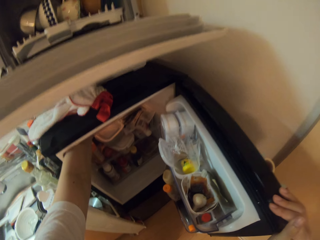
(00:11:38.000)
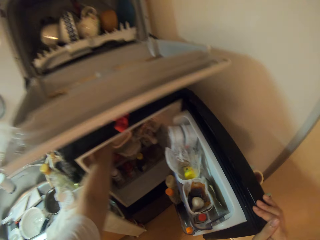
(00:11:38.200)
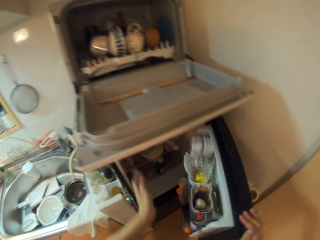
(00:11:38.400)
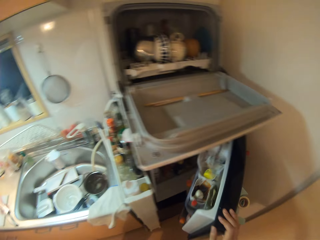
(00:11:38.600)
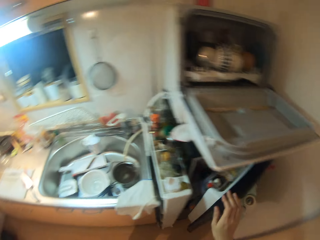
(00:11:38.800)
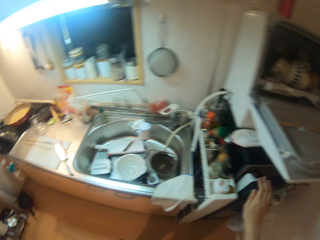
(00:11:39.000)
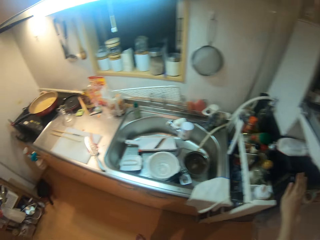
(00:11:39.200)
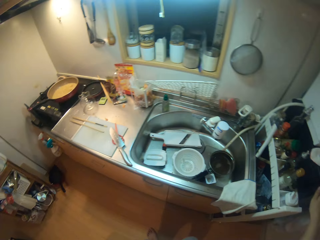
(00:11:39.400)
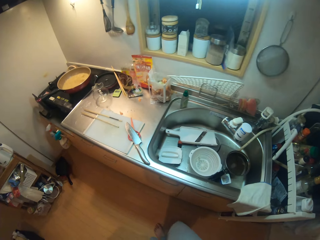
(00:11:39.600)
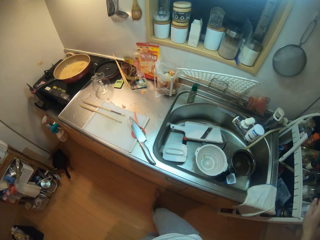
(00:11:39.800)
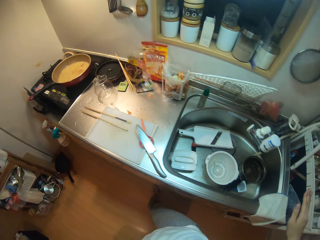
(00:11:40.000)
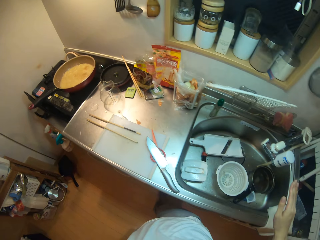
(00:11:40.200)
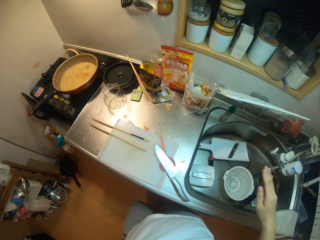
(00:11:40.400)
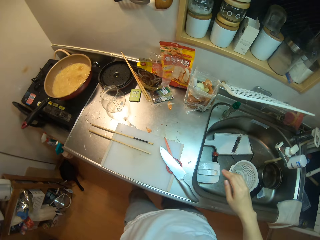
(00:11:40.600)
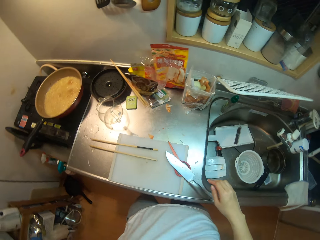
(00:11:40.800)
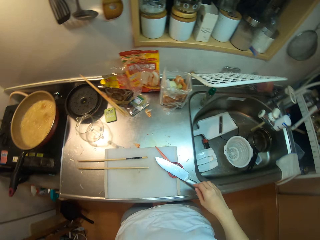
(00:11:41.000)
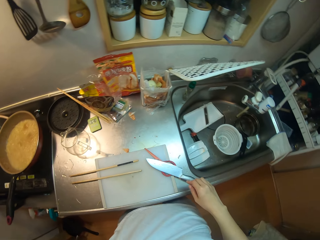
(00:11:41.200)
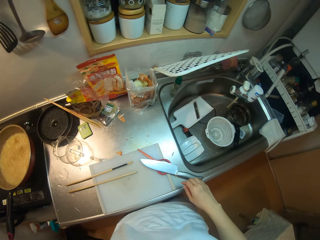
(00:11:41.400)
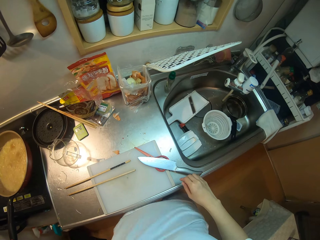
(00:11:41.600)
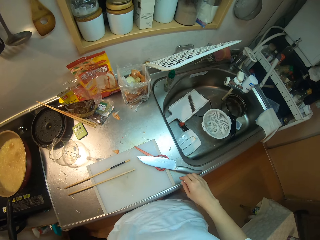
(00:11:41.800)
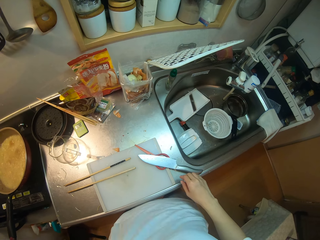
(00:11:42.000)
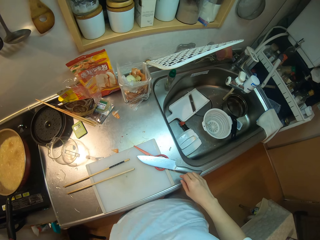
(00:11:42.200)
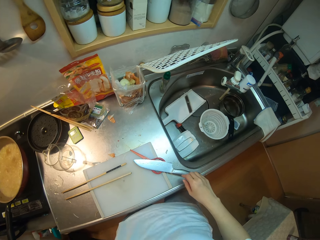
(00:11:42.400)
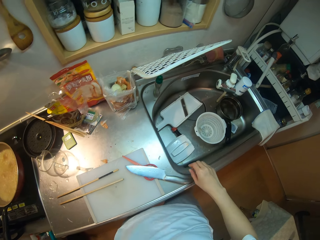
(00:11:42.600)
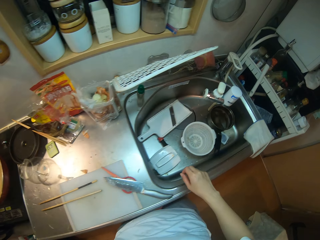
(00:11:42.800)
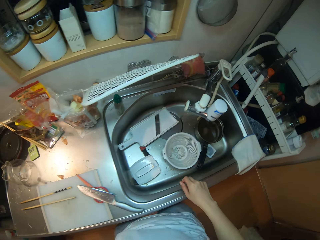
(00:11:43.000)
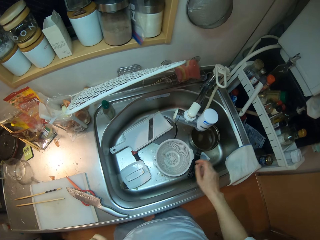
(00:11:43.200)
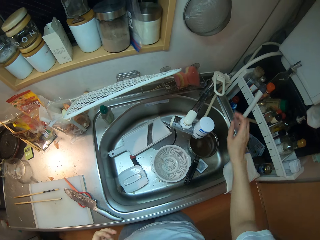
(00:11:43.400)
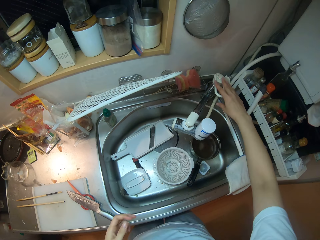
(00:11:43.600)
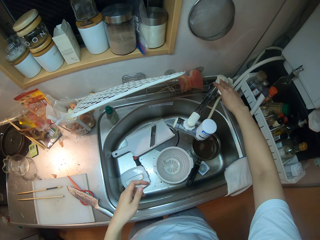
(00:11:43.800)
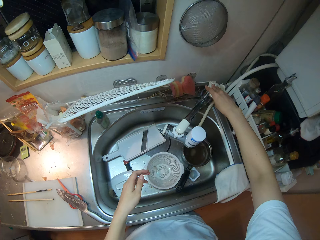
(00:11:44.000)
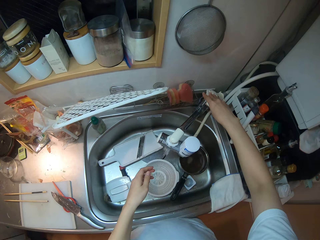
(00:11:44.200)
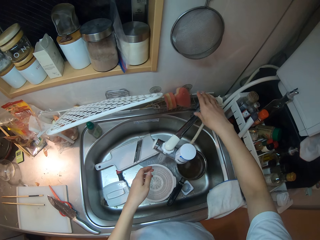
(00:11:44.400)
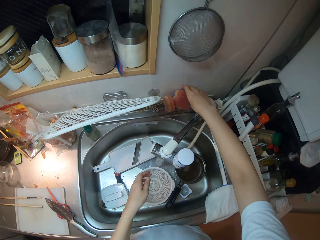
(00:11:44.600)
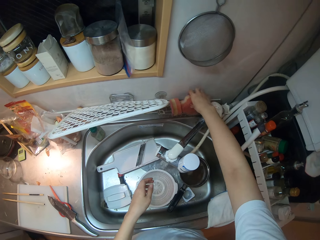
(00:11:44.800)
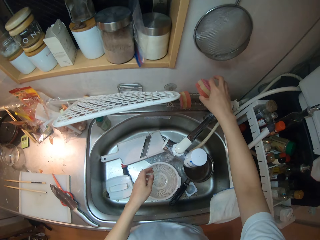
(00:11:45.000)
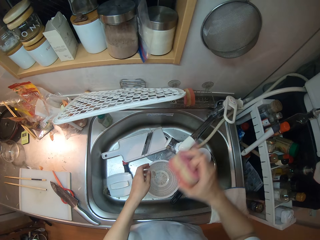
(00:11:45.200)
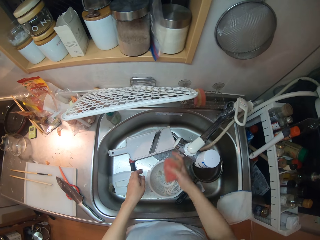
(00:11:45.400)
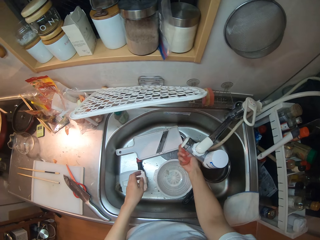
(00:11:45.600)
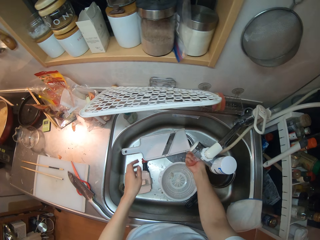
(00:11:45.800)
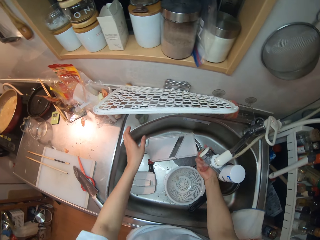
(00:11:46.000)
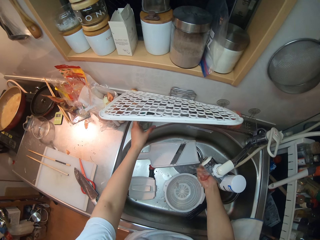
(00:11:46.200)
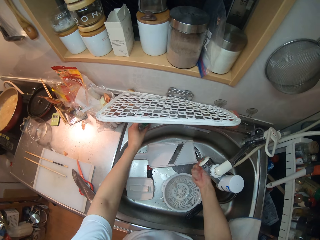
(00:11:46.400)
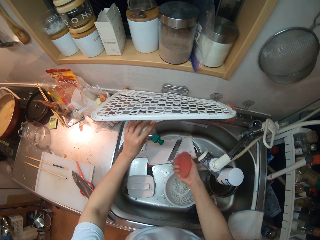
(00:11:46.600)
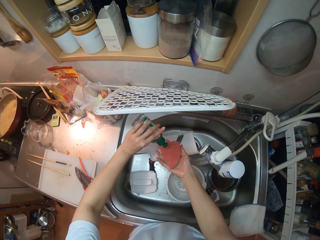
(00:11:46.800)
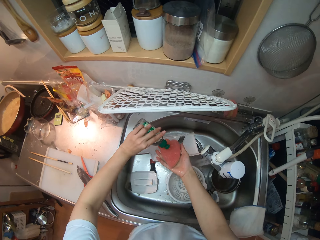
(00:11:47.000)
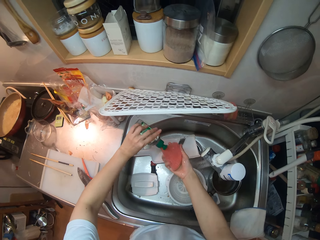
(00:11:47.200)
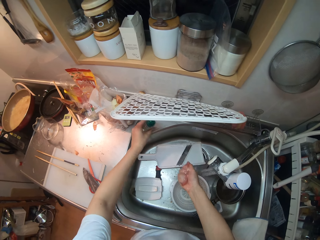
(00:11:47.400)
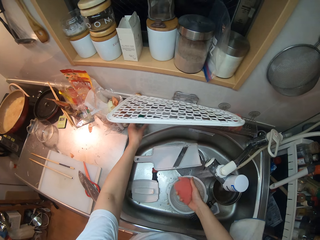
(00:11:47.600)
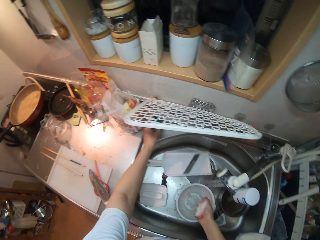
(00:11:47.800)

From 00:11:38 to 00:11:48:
The camera wearer closes the fridge door with her right hand. She walks to the sink and stops walking. She turns on the tap with her right hand. She picks up a washing sponge on the sink. She rinses the sponge under the tap. She picks up a bottle of liquid soap on the sink. She pours the liquid soap on the sponge.
